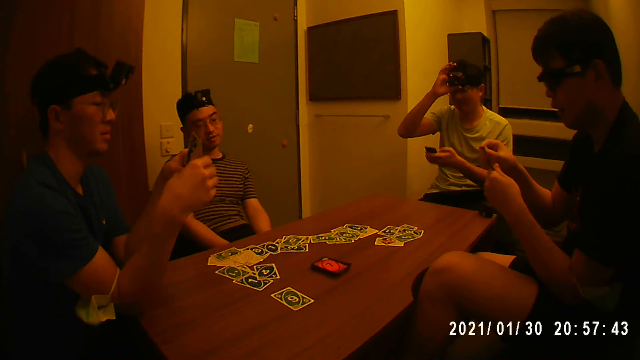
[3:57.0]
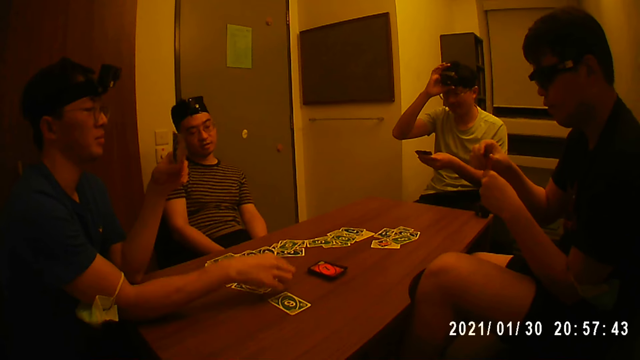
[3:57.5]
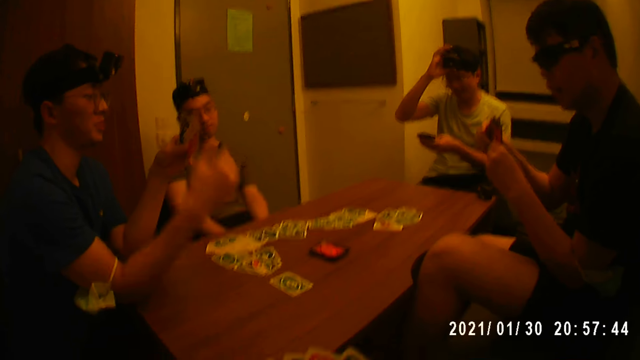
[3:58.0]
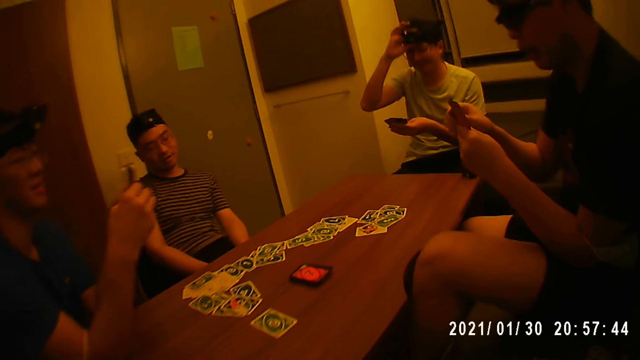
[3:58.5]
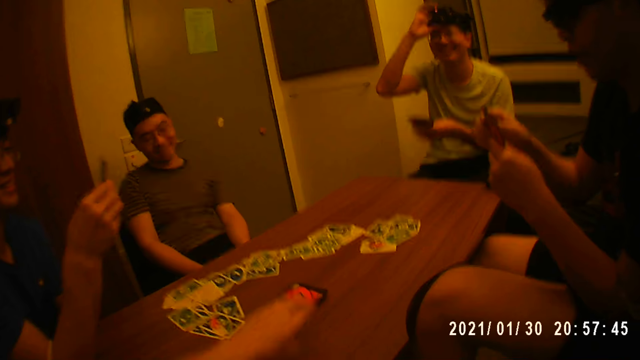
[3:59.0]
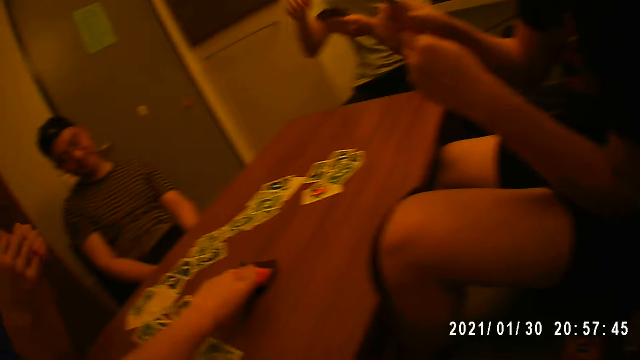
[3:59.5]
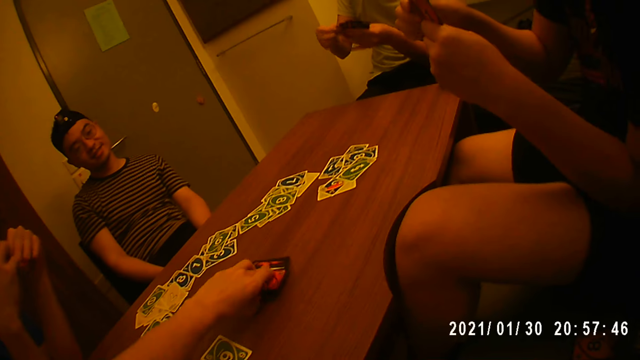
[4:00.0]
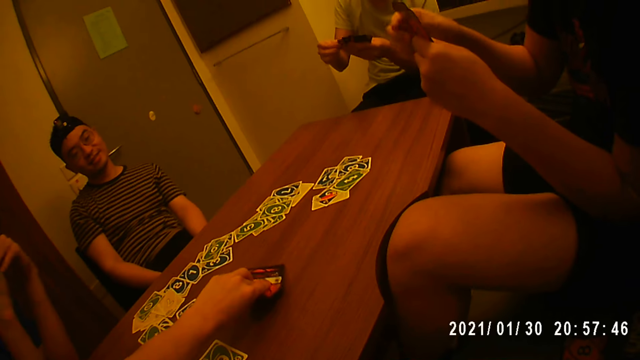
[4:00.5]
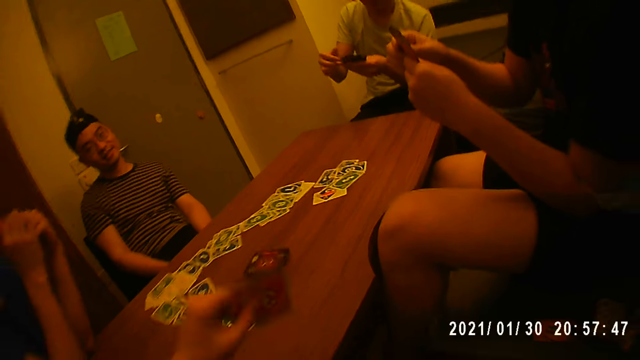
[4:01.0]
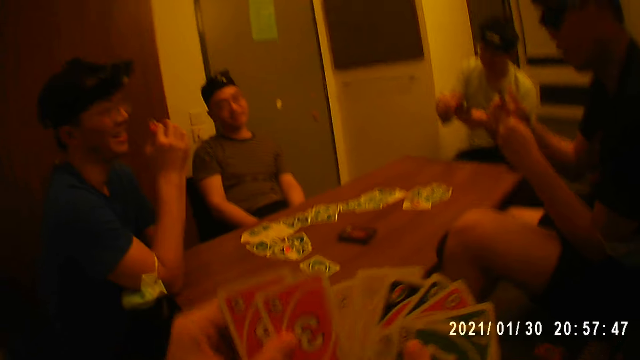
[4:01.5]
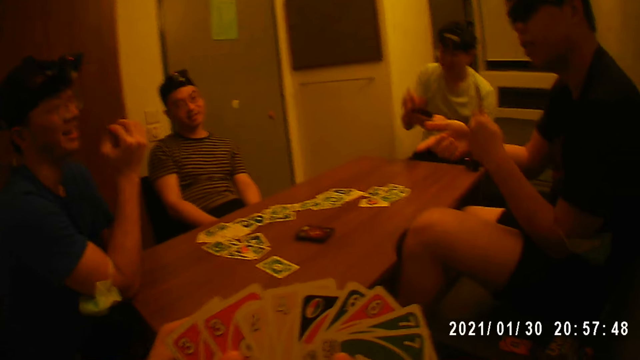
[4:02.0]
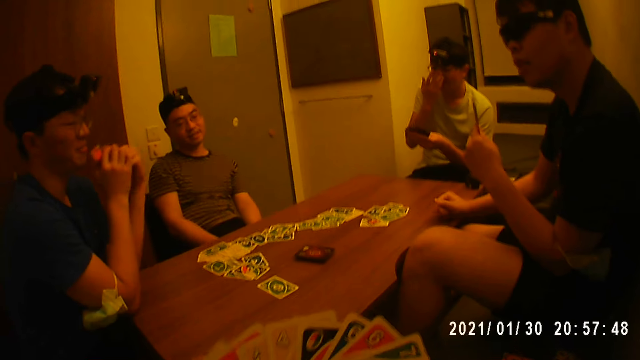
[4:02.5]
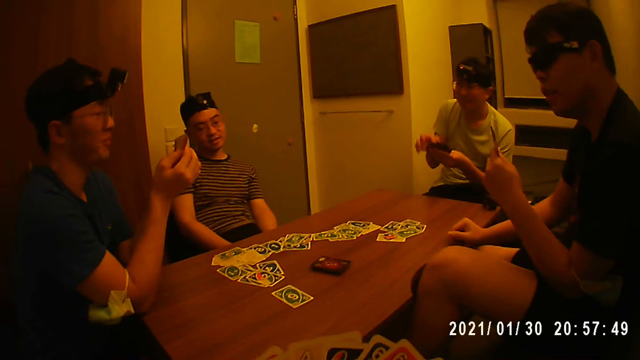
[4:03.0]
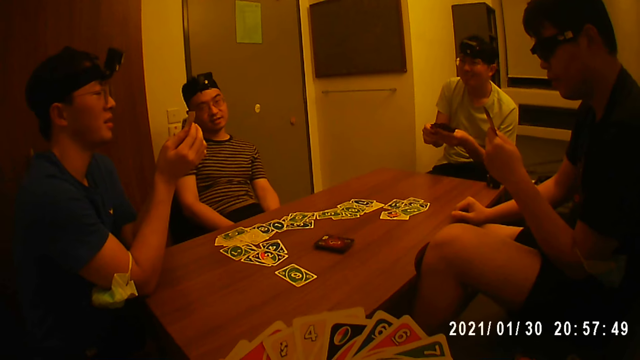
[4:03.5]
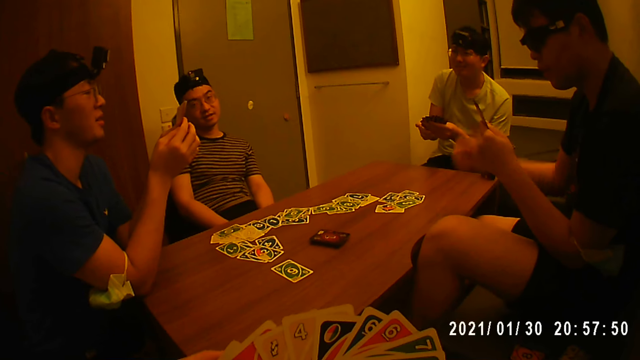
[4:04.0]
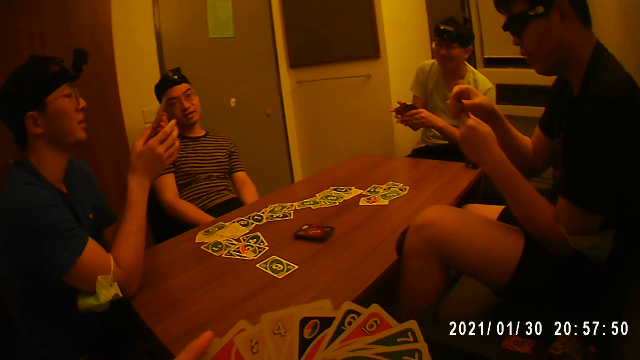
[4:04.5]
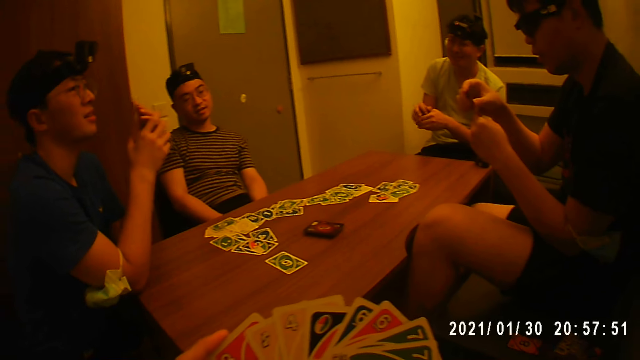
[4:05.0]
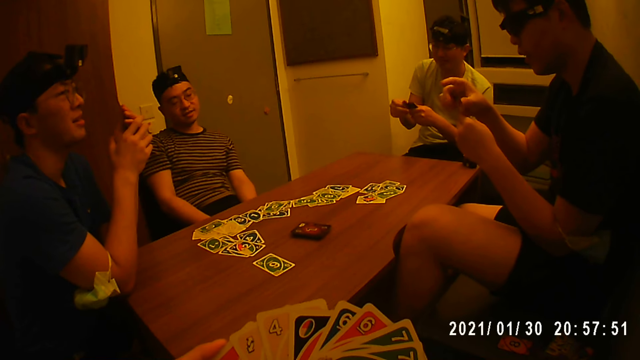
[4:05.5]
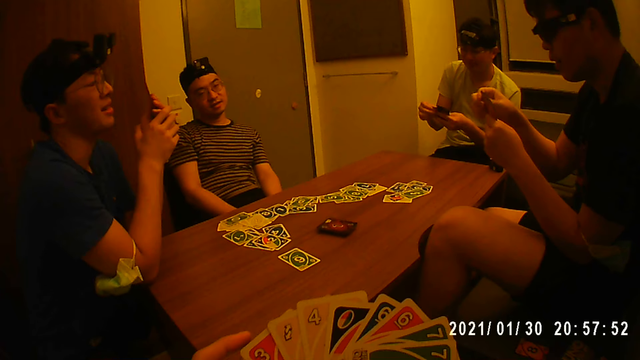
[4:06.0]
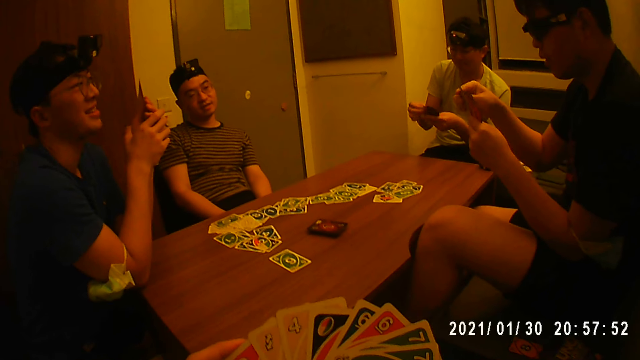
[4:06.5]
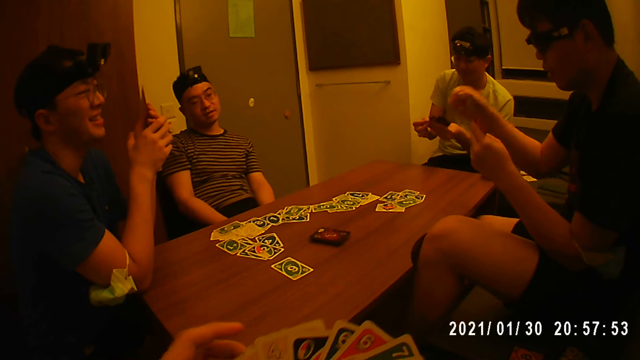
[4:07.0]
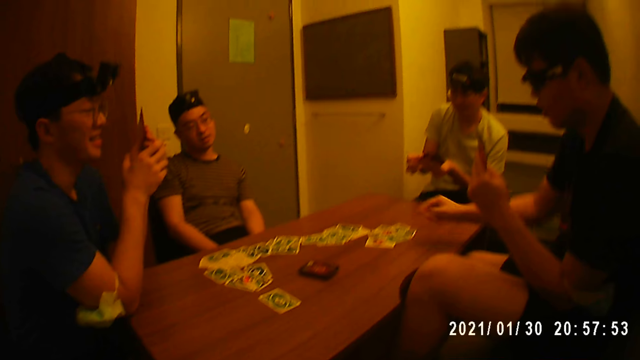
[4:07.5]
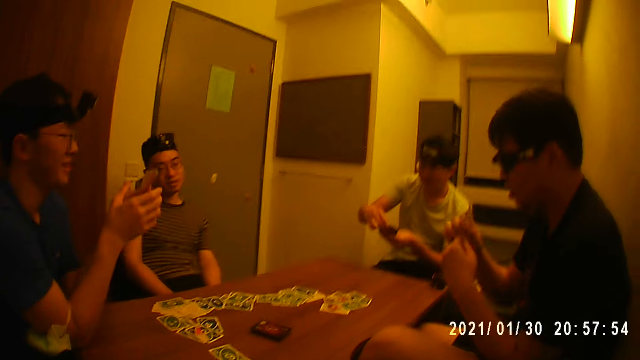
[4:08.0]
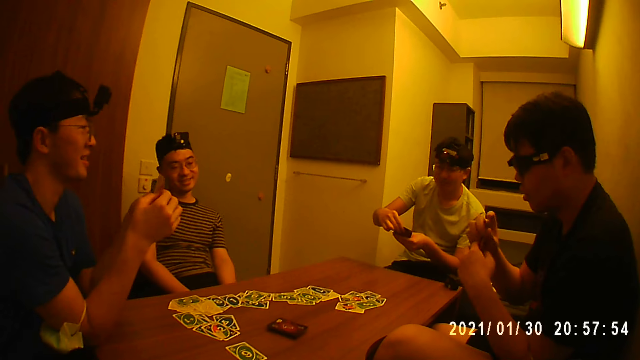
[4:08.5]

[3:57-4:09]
A person places a card on the table. The camera wearer picks some cards from the stack of cards on the table with his left hand. A player places a card on the table with his right hand.

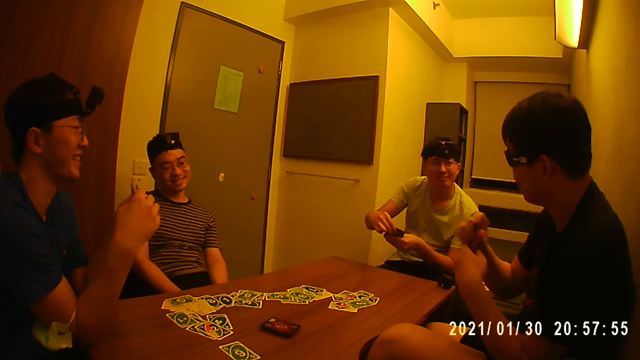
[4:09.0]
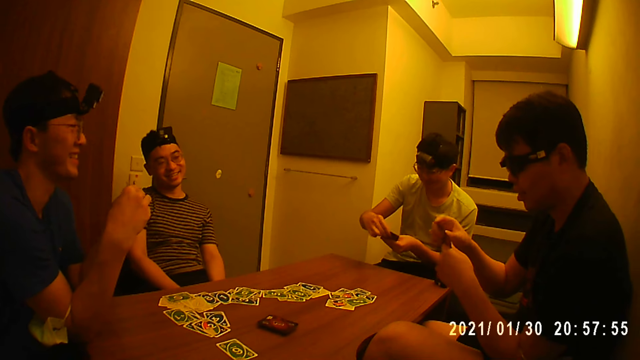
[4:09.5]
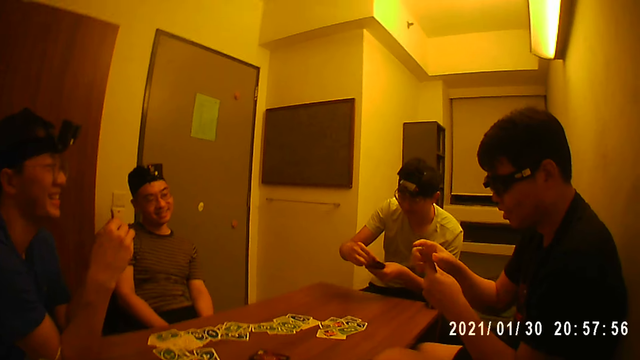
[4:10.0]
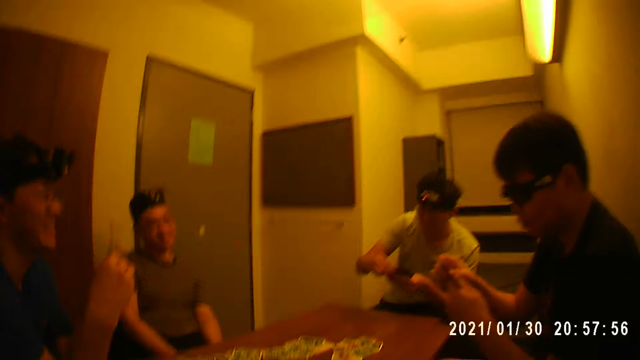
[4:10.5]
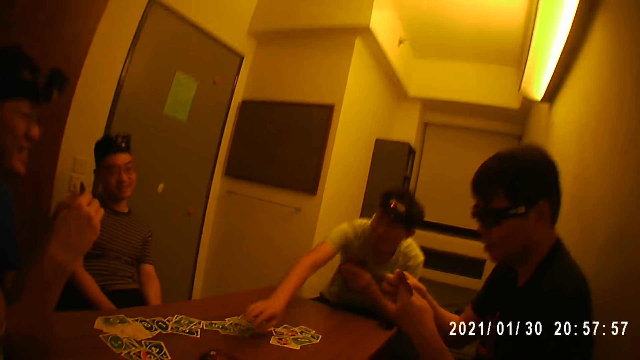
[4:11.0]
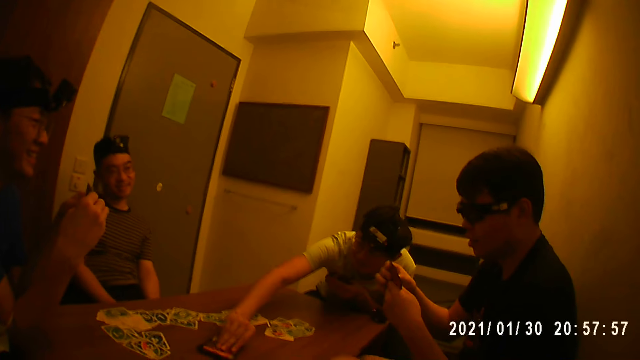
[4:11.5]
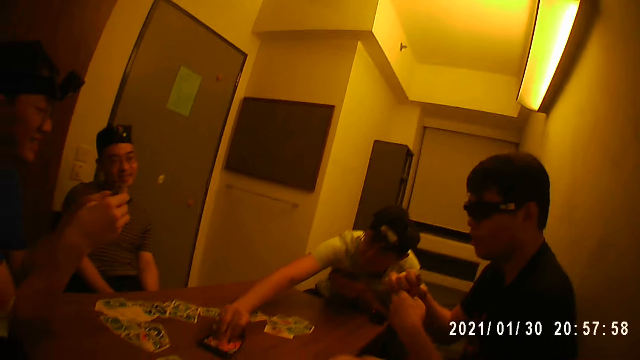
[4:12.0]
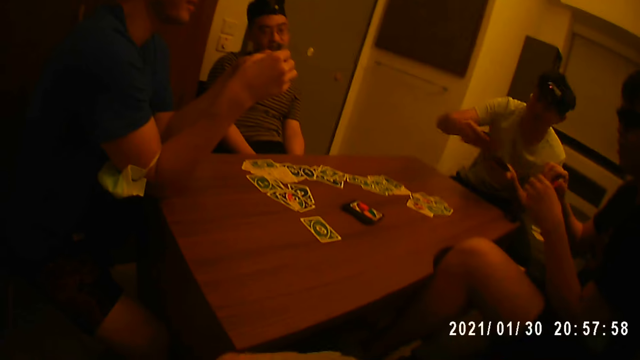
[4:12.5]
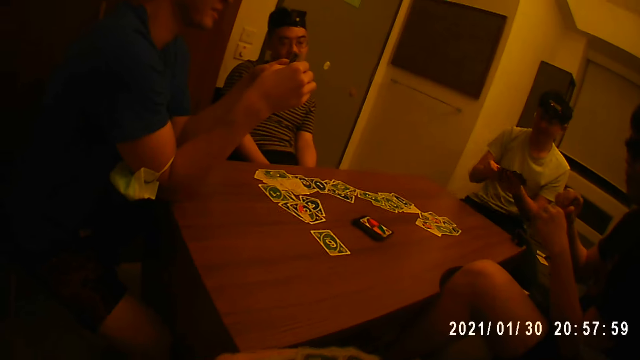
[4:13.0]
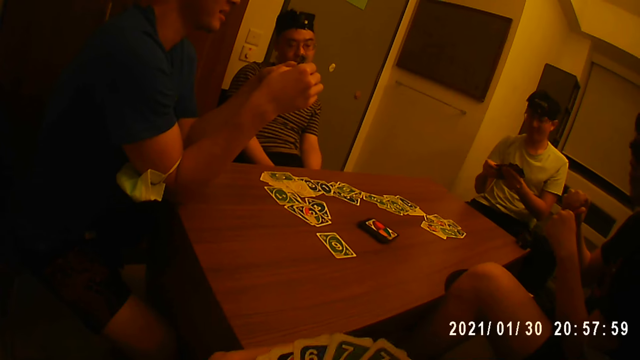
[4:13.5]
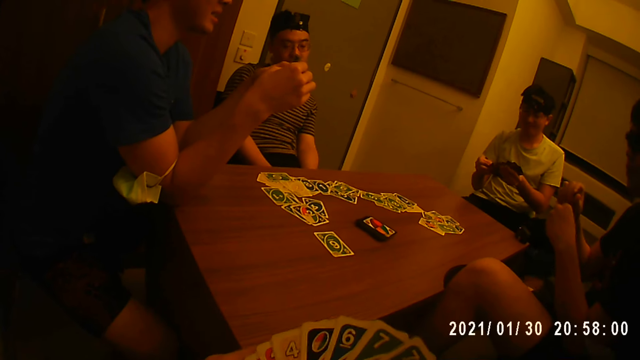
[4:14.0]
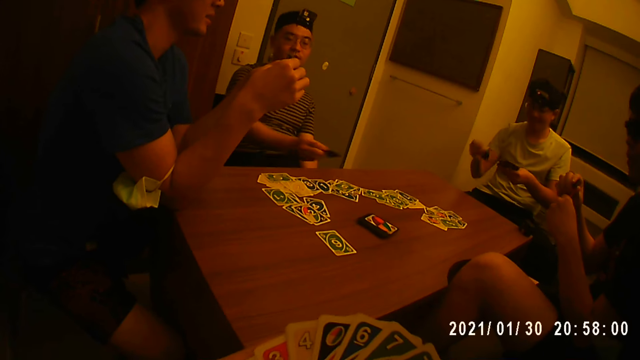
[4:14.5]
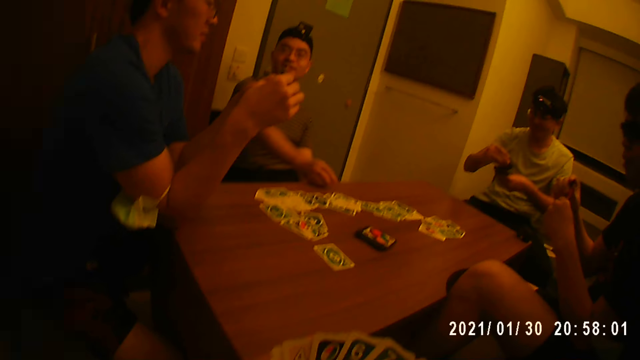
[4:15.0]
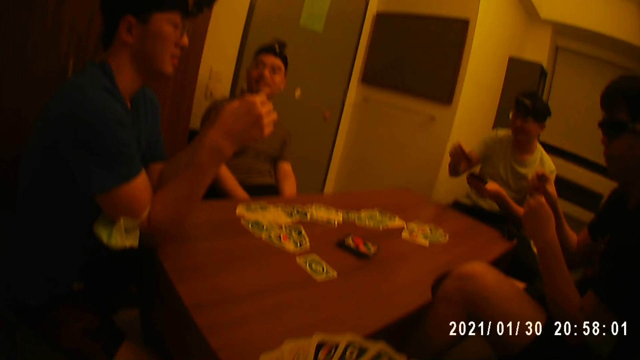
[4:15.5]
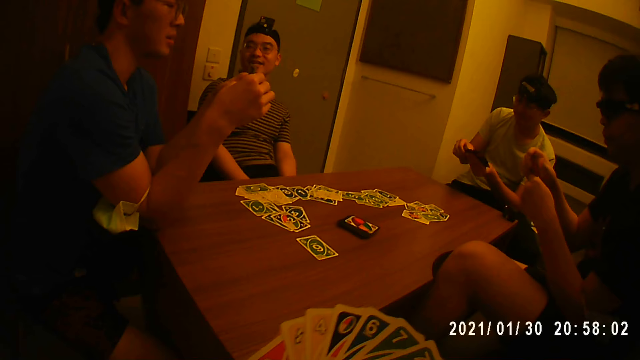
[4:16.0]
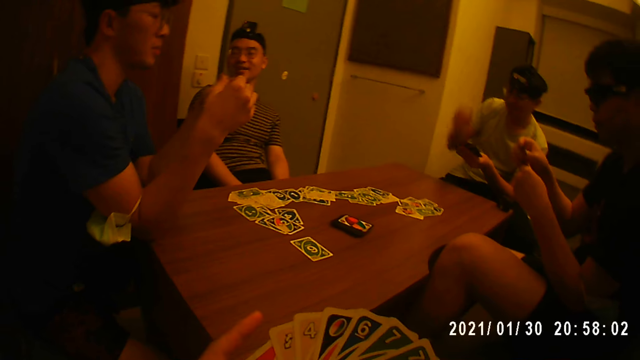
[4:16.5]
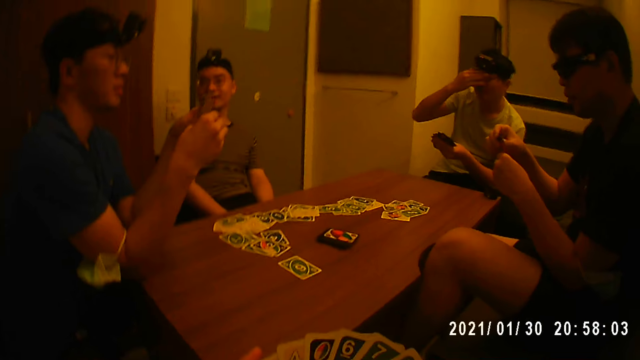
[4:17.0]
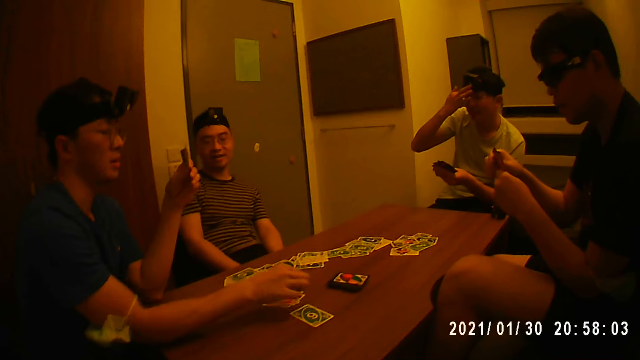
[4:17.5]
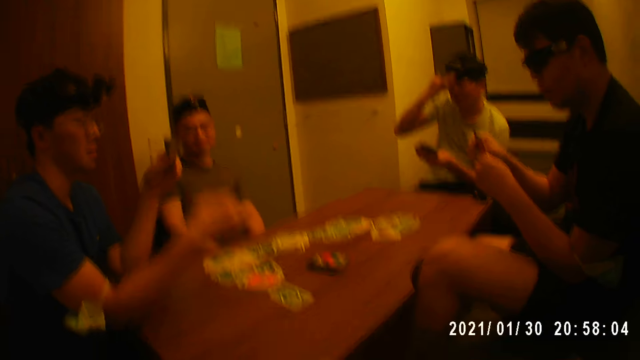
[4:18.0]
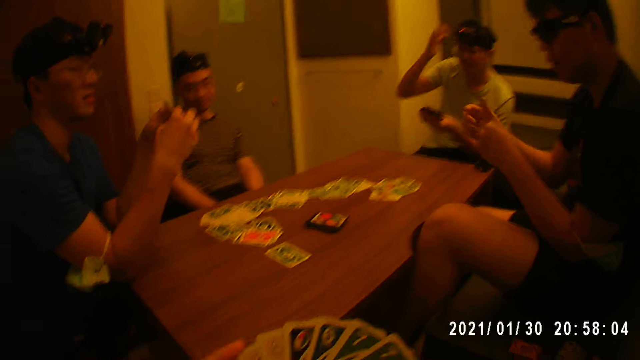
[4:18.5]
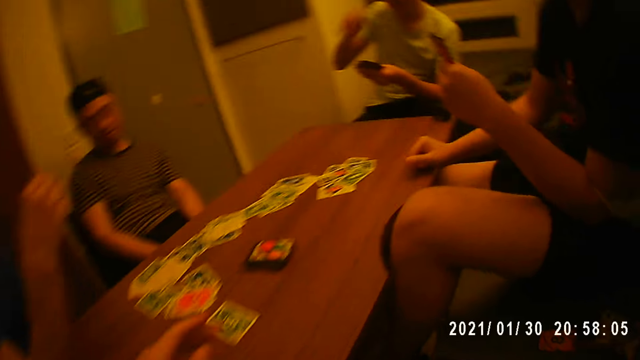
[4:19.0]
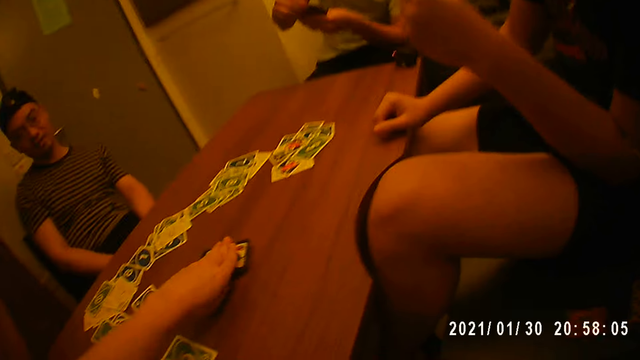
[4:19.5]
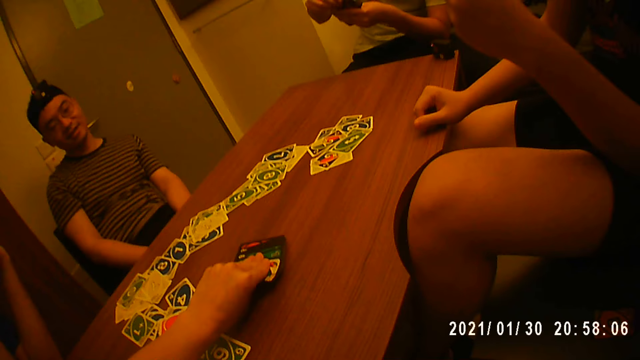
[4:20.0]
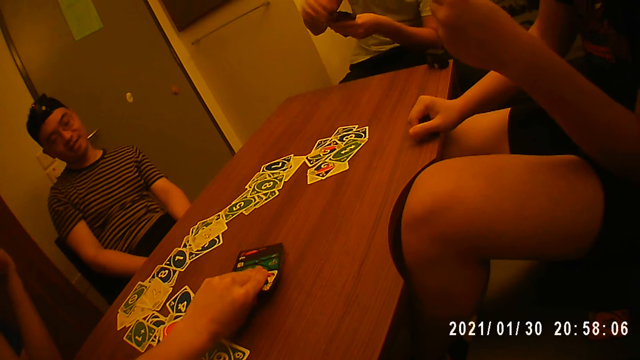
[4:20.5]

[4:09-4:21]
A player places a card on the table. The player picks a card from the stack of cards on the table with his right hand. Another player places a card on the table with his right hand. Another player places a card on the table with his right hand. The camera wearer picks some cards from the stack of cards on the table with his left hand.
